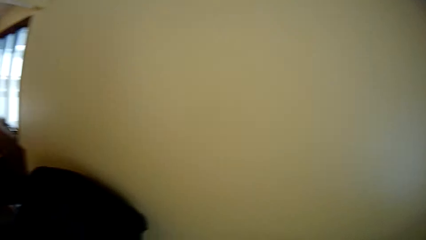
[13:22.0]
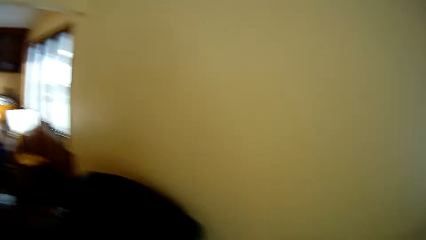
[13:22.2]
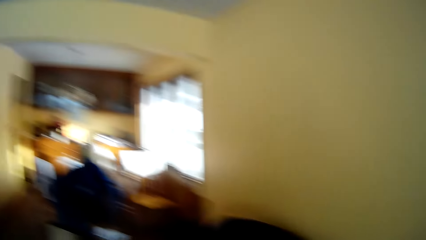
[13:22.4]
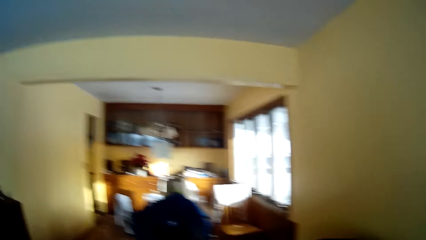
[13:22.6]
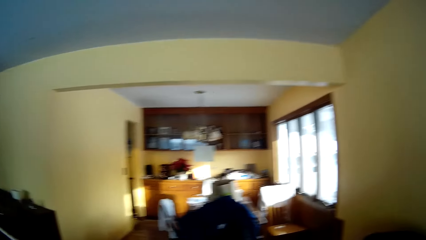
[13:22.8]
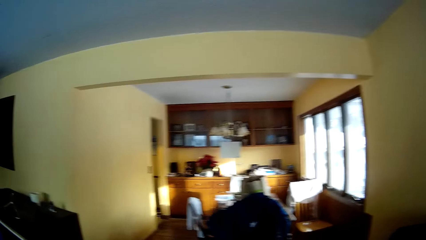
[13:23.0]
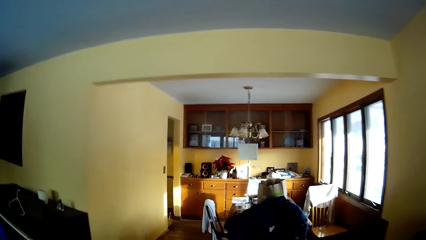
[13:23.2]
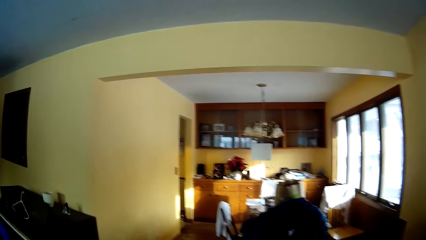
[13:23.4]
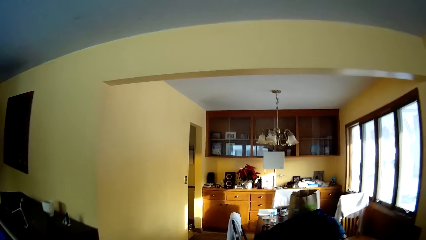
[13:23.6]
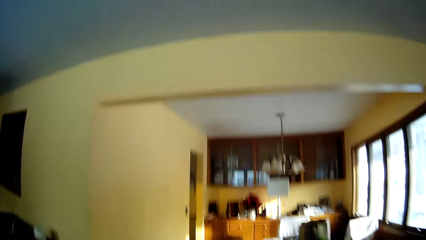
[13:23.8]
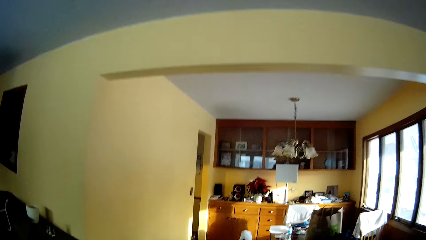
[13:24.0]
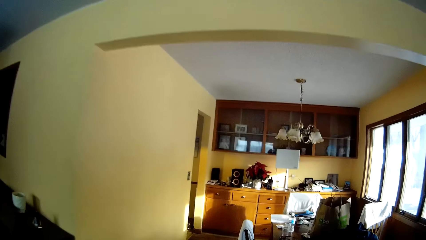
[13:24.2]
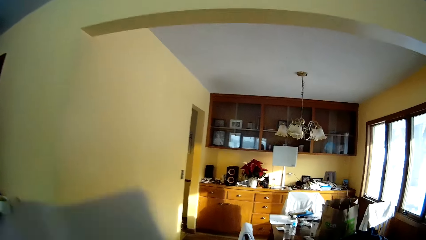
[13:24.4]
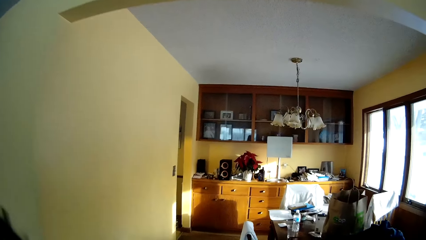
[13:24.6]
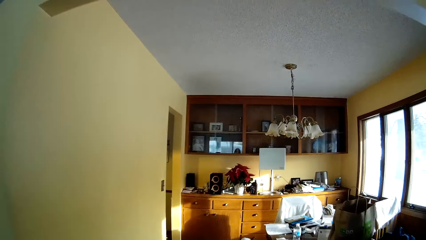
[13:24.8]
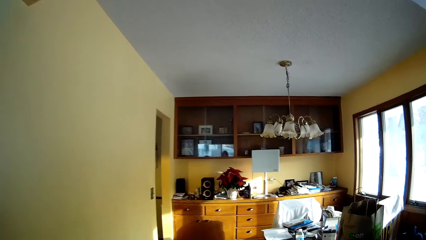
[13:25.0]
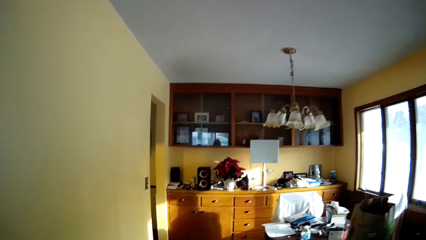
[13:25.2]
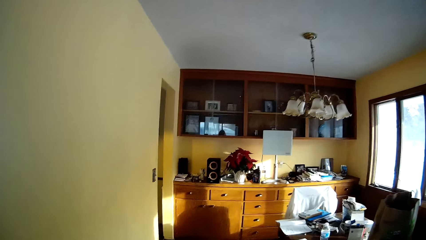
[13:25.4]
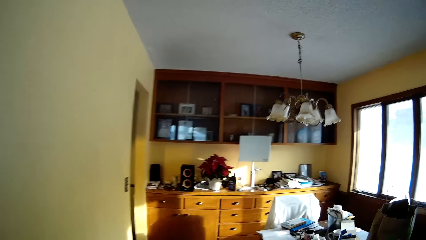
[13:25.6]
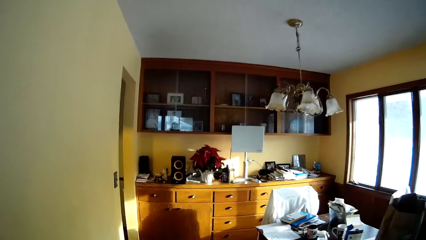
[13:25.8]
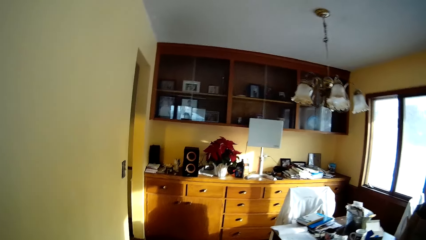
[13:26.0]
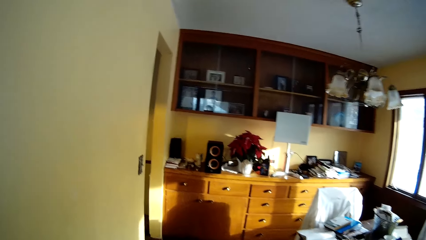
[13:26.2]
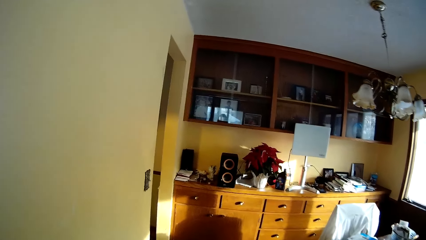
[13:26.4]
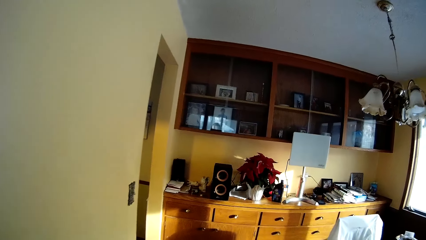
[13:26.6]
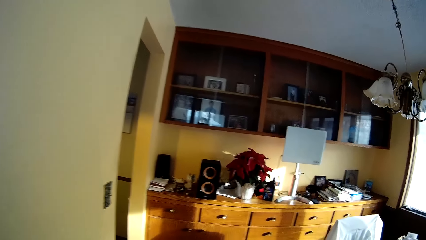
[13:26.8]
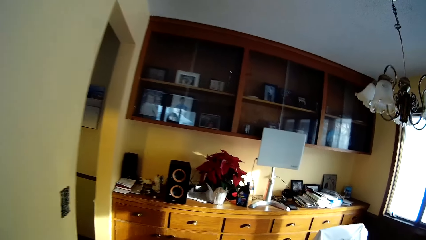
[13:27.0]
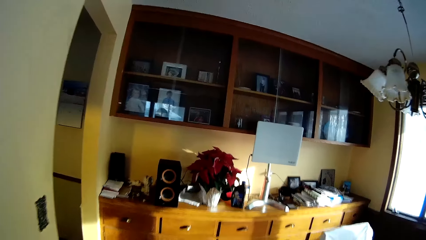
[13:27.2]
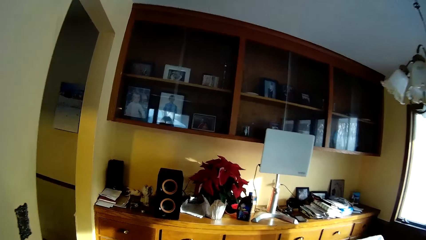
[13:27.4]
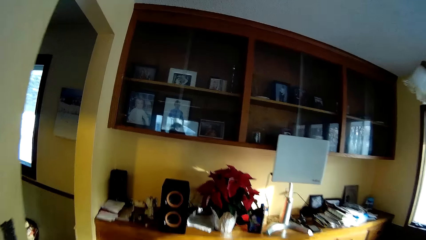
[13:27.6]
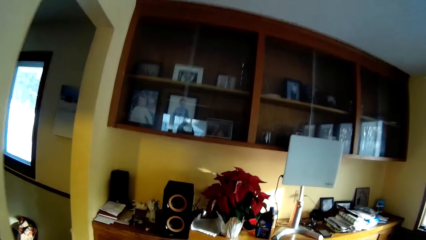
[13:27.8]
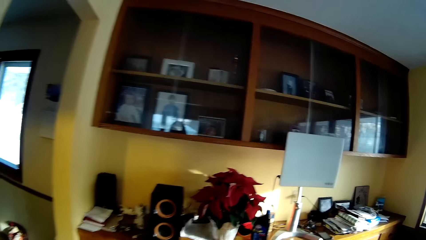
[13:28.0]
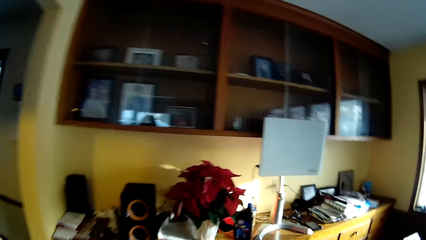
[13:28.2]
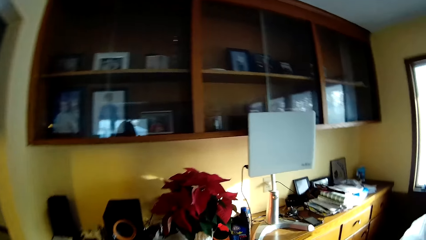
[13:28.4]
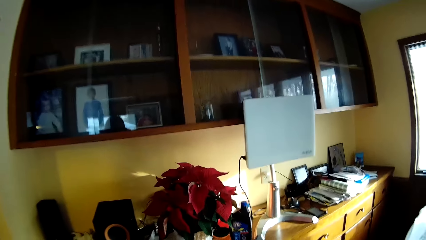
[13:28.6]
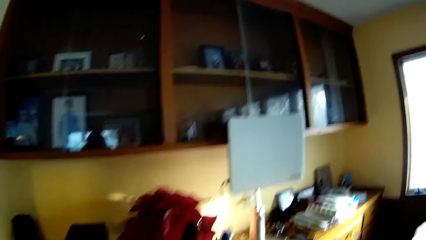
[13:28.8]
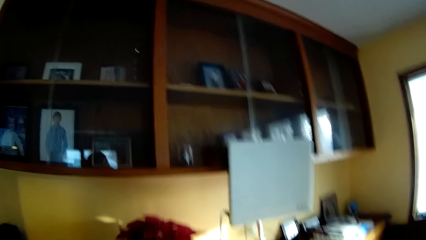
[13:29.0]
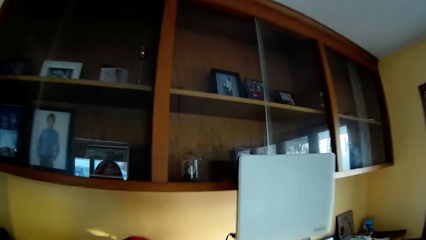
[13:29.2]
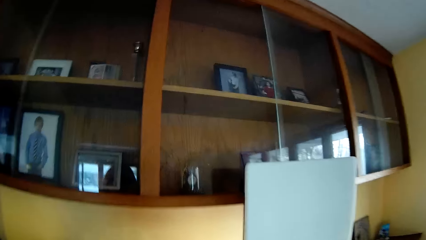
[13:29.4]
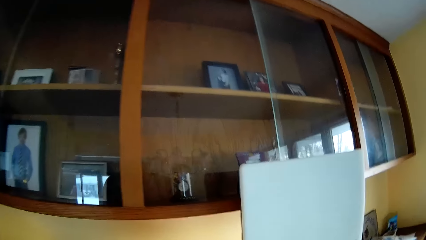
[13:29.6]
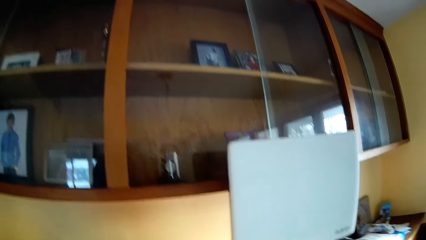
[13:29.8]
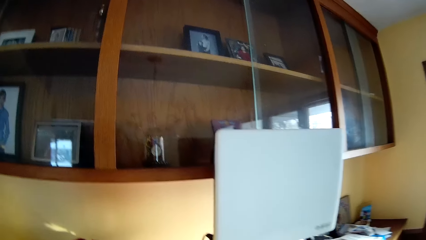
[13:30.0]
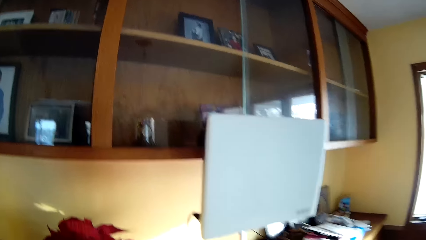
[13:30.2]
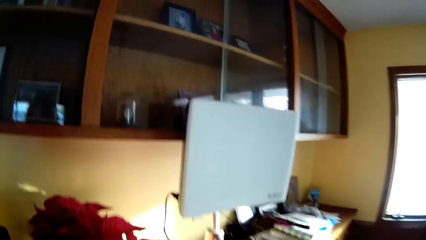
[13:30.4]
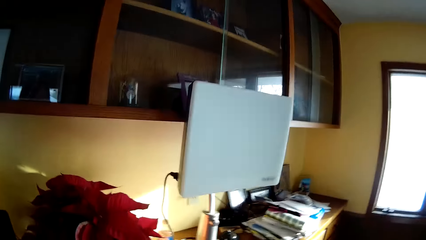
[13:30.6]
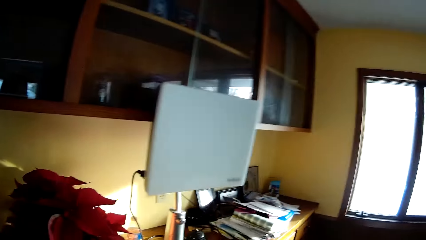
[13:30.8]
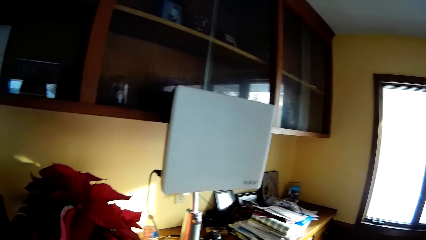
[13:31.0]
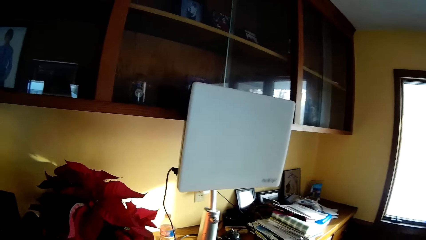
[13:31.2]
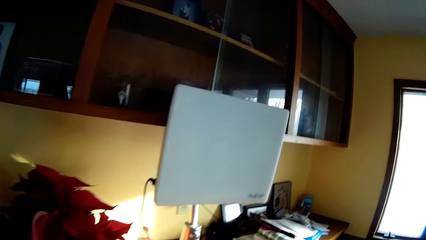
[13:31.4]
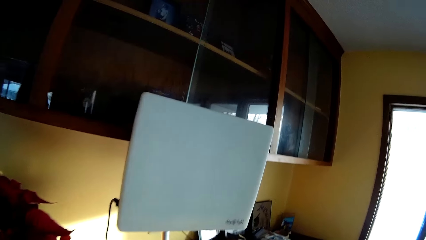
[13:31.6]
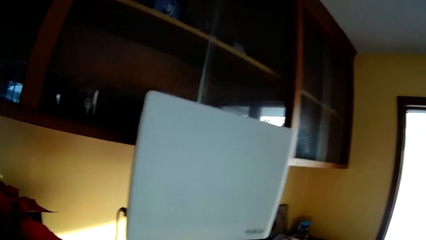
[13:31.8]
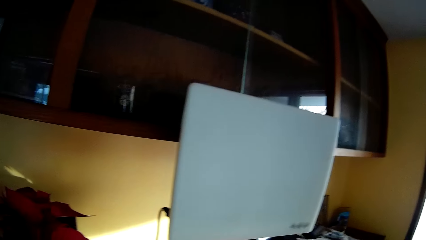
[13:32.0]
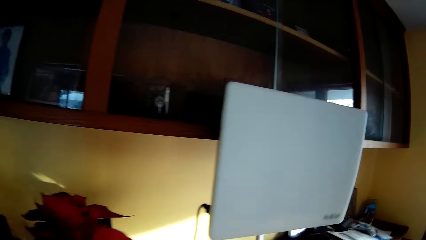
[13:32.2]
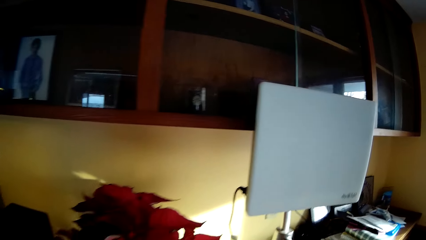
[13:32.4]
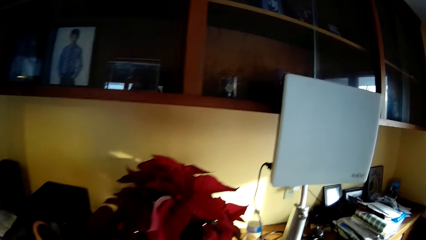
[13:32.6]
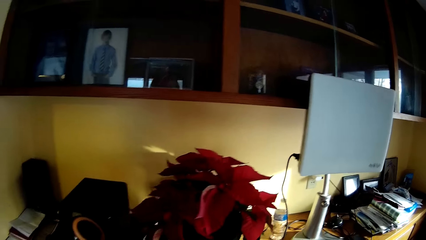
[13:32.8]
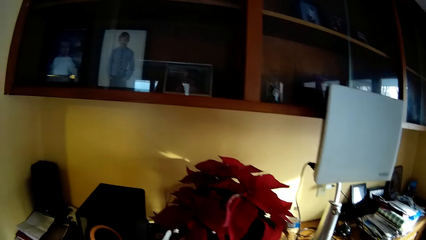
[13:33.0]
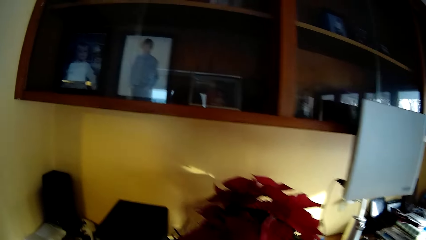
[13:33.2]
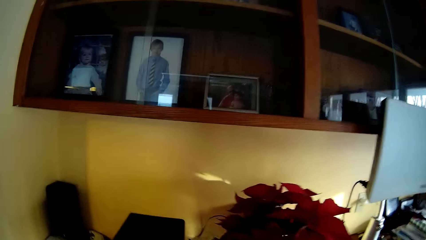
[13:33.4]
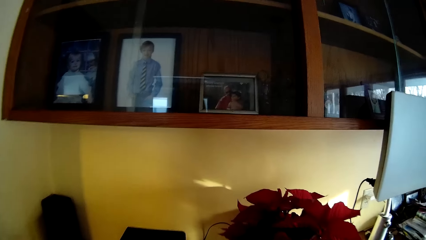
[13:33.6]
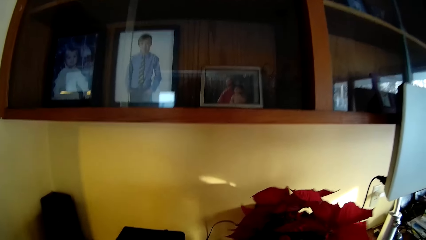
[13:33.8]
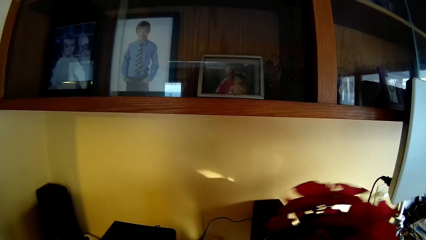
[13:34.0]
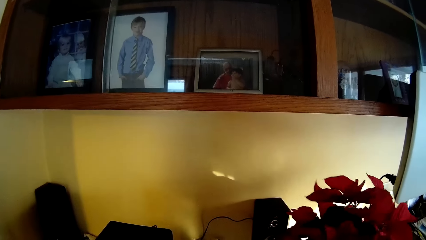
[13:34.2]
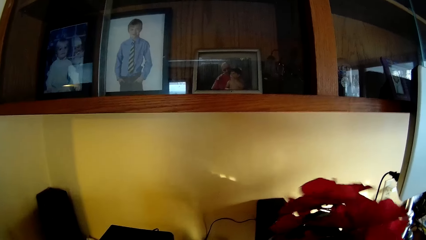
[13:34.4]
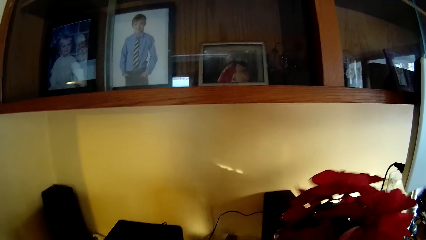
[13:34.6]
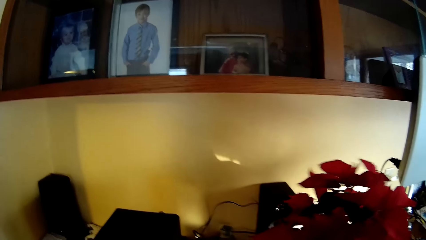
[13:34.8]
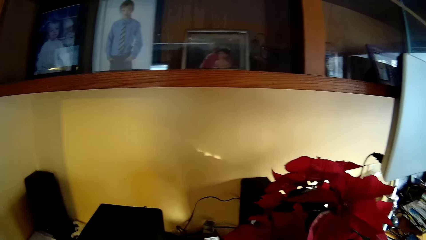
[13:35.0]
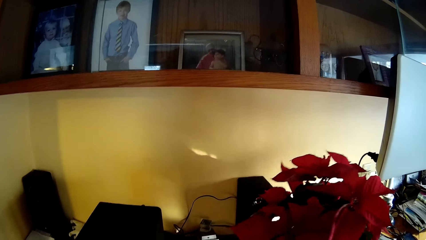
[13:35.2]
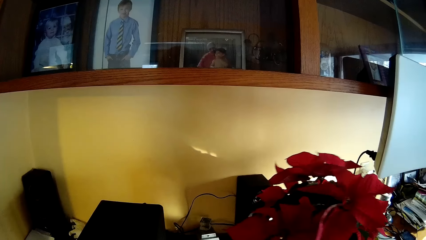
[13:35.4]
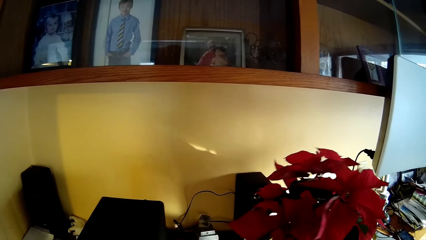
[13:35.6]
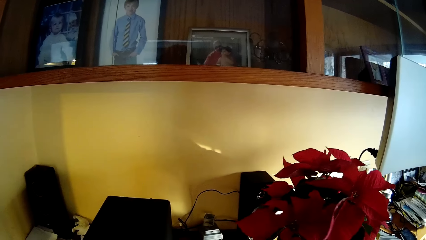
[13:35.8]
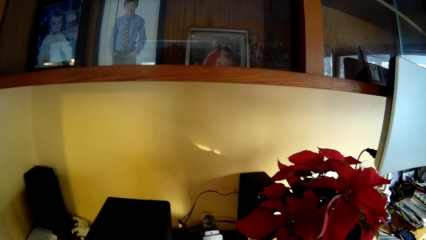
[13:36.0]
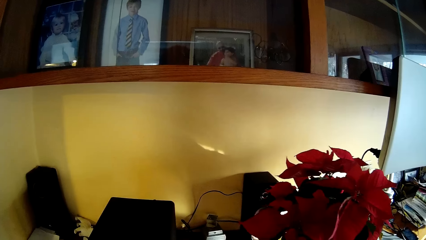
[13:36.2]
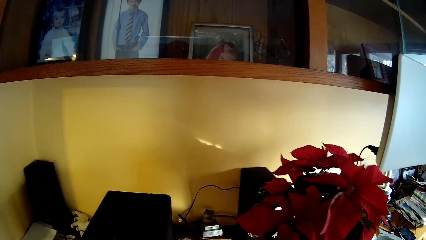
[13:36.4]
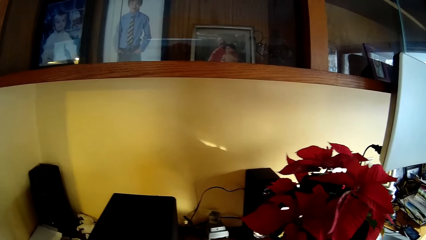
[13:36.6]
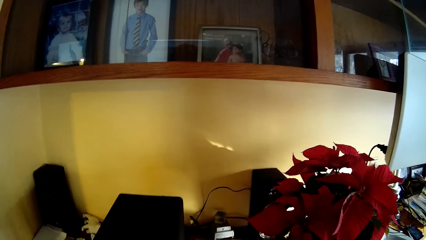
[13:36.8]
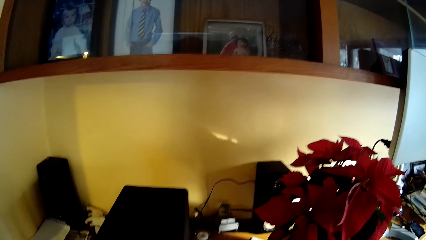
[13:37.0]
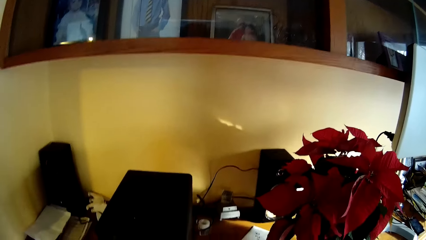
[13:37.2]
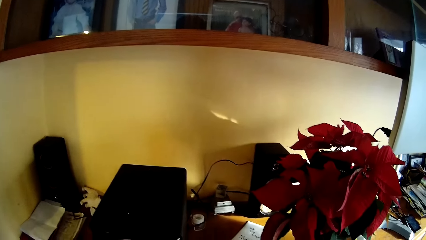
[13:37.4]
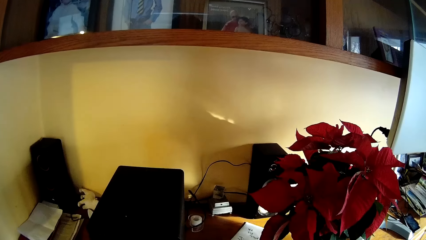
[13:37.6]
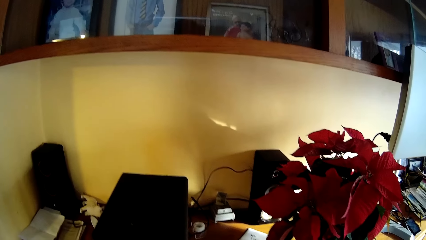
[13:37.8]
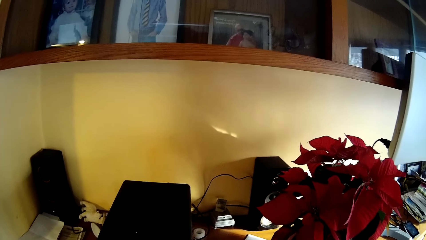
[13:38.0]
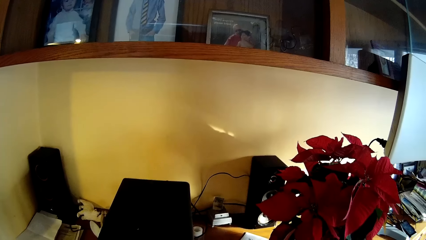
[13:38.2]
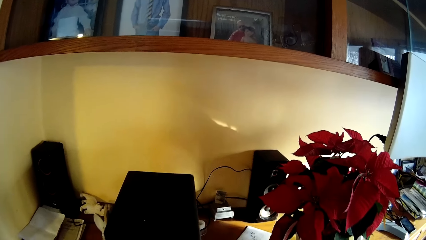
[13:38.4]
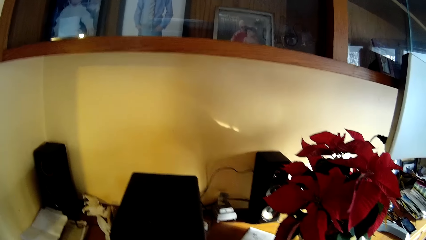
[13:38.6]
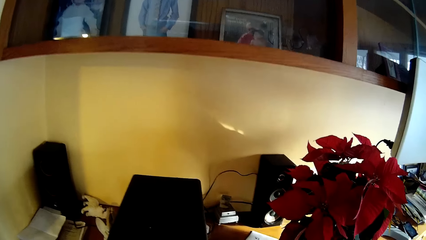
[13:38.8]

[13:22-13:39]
The camera wearer walks towards the dining area. They adjust a red flower on the slab.
